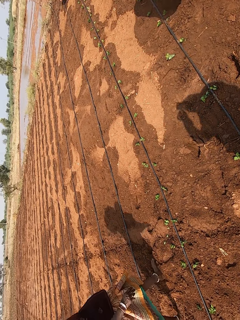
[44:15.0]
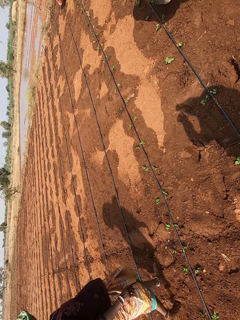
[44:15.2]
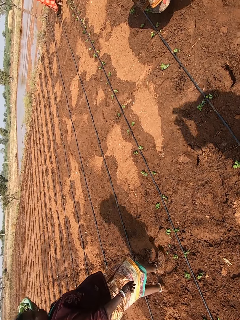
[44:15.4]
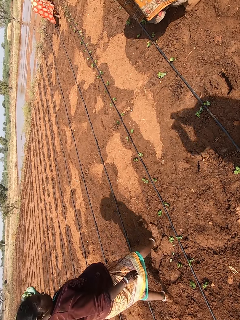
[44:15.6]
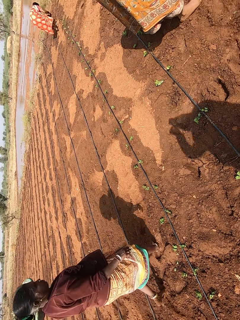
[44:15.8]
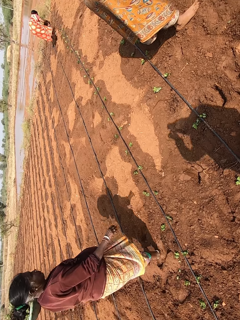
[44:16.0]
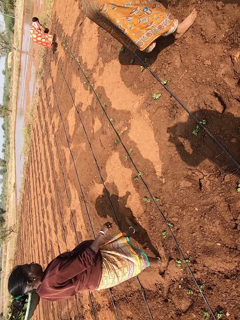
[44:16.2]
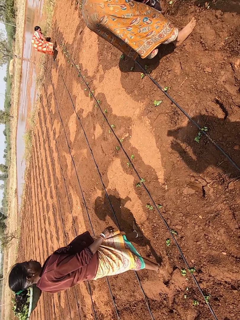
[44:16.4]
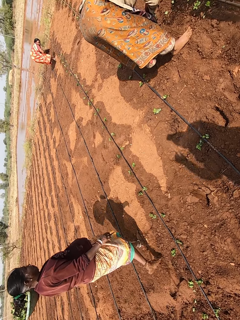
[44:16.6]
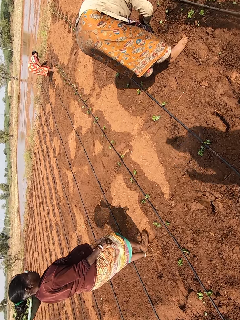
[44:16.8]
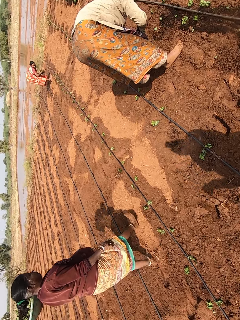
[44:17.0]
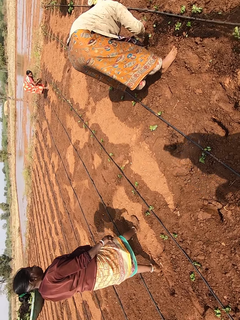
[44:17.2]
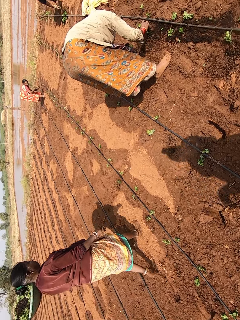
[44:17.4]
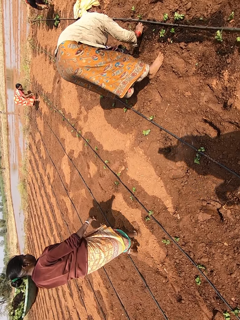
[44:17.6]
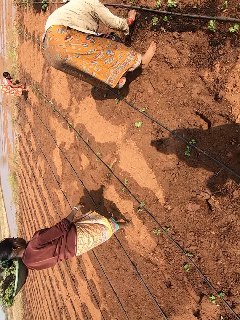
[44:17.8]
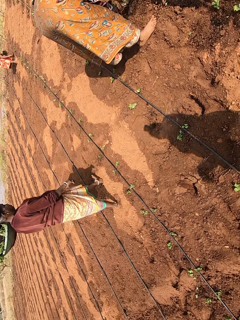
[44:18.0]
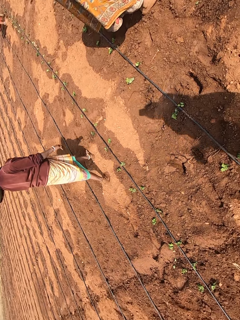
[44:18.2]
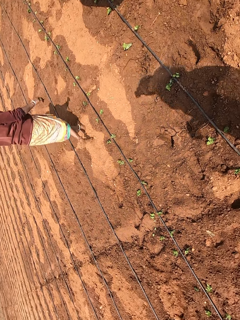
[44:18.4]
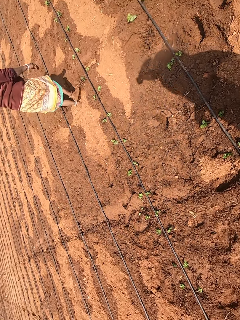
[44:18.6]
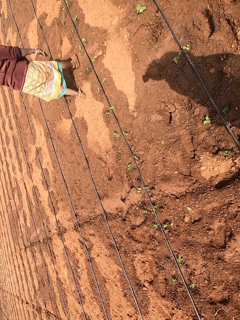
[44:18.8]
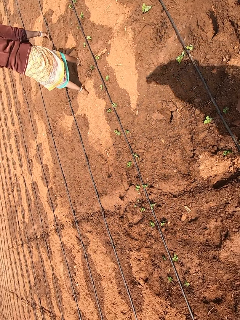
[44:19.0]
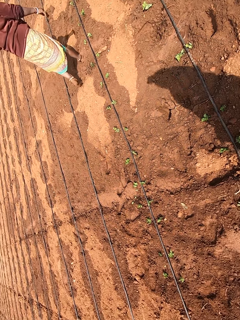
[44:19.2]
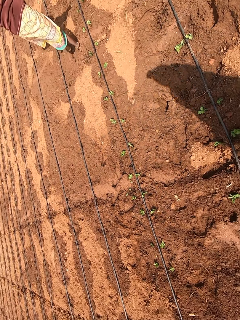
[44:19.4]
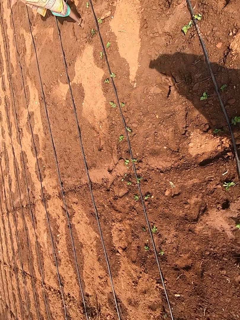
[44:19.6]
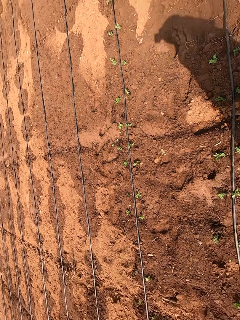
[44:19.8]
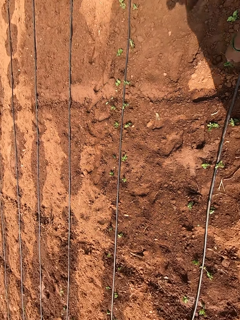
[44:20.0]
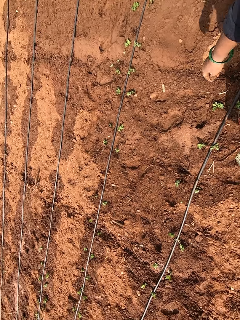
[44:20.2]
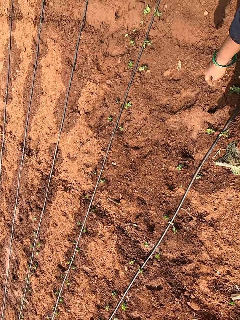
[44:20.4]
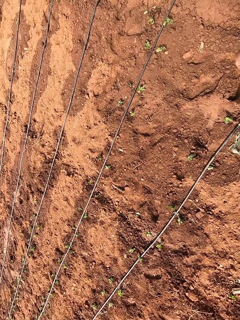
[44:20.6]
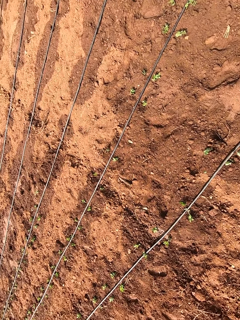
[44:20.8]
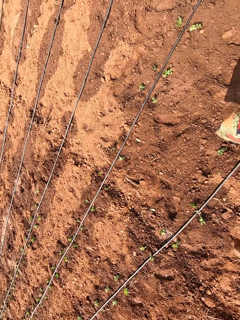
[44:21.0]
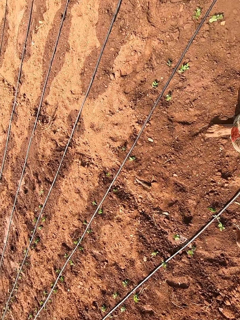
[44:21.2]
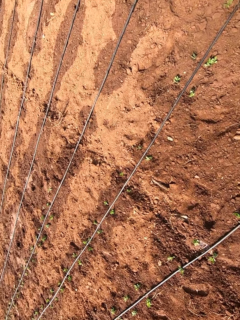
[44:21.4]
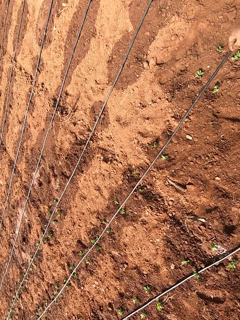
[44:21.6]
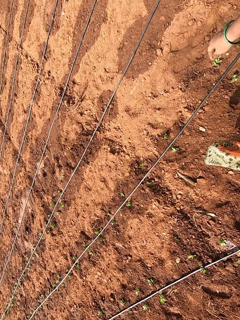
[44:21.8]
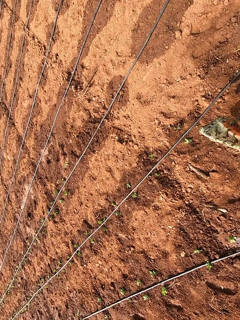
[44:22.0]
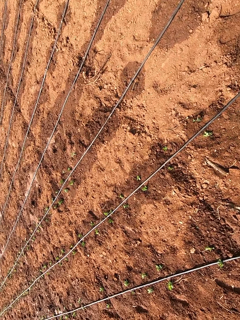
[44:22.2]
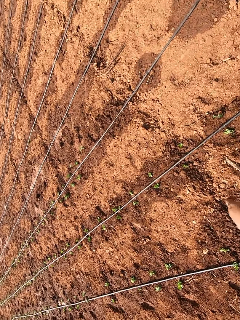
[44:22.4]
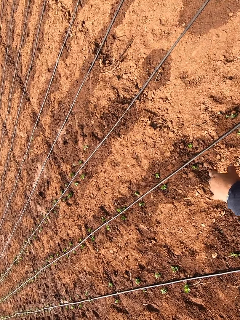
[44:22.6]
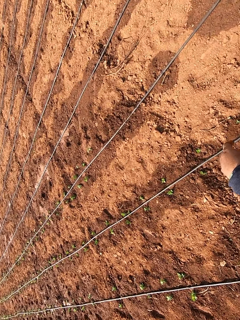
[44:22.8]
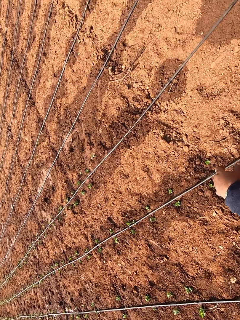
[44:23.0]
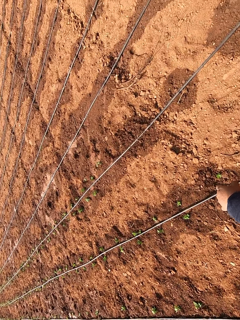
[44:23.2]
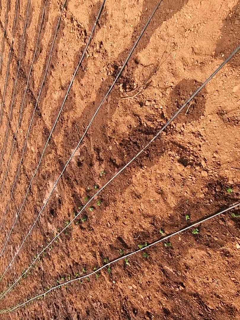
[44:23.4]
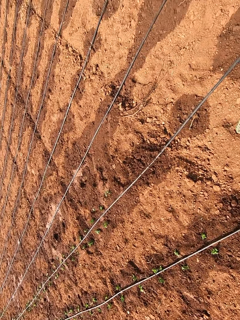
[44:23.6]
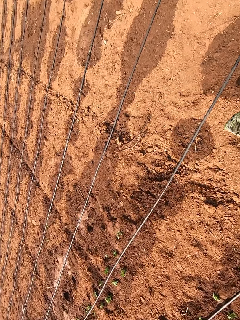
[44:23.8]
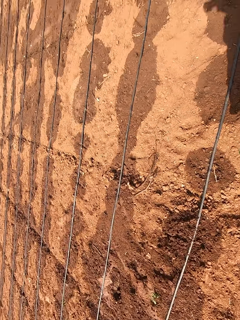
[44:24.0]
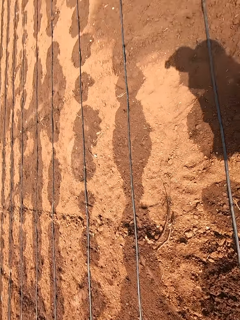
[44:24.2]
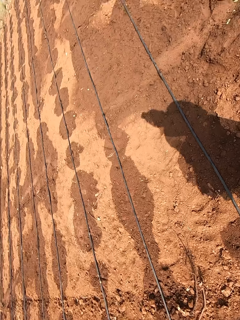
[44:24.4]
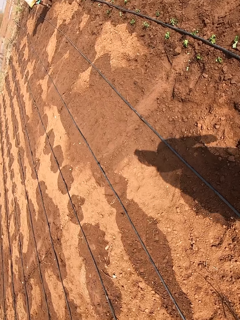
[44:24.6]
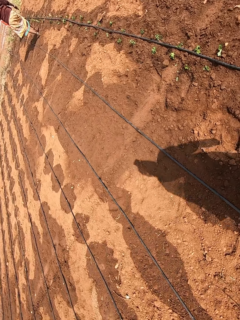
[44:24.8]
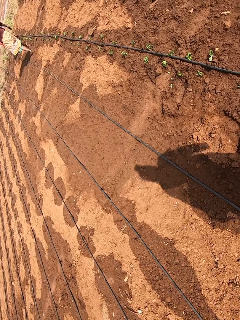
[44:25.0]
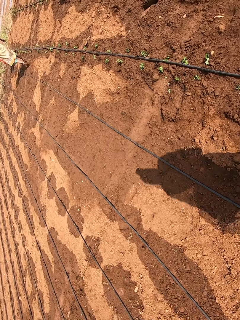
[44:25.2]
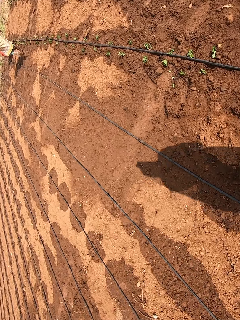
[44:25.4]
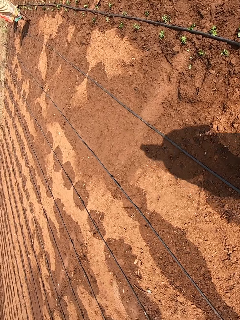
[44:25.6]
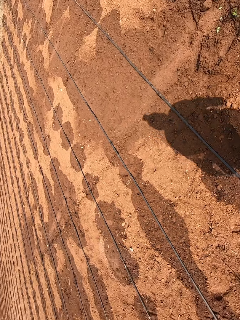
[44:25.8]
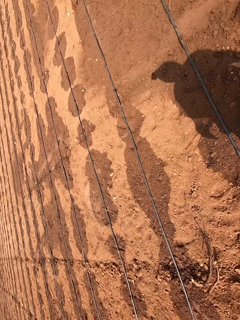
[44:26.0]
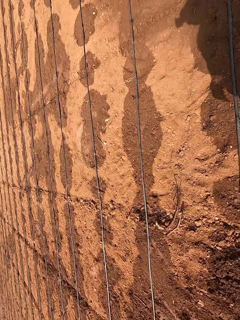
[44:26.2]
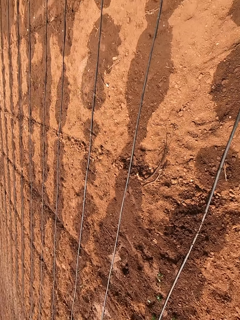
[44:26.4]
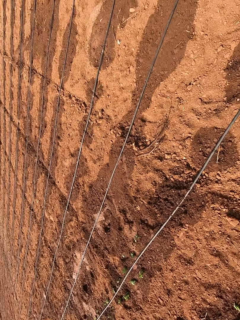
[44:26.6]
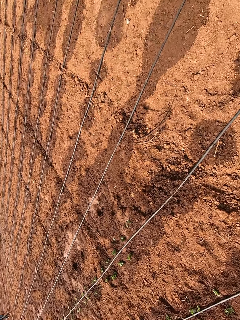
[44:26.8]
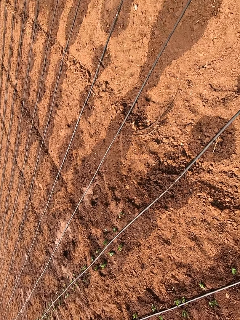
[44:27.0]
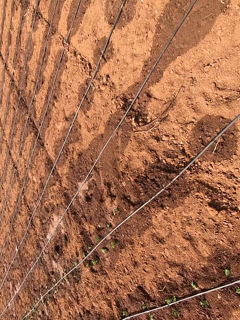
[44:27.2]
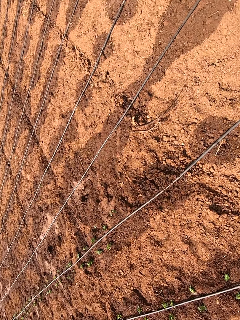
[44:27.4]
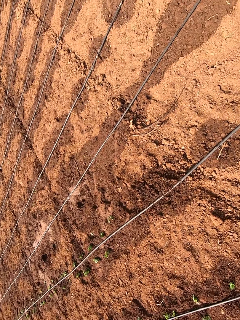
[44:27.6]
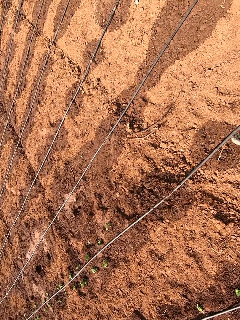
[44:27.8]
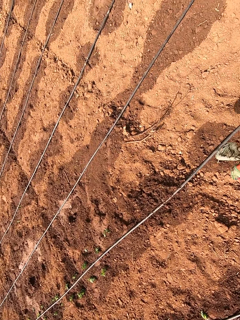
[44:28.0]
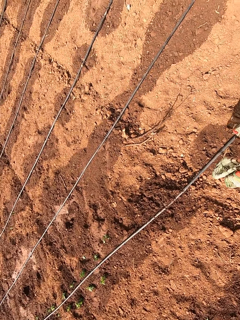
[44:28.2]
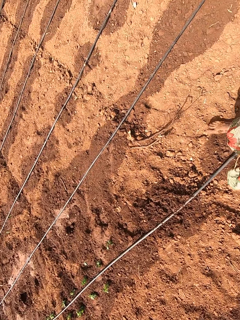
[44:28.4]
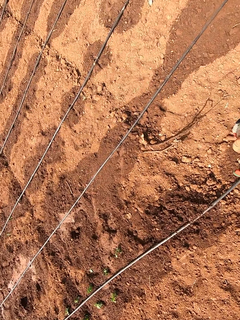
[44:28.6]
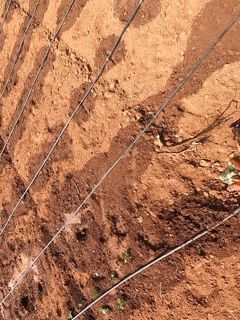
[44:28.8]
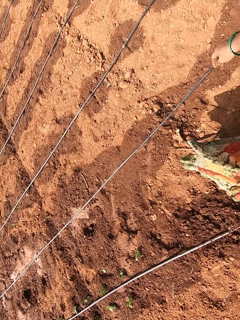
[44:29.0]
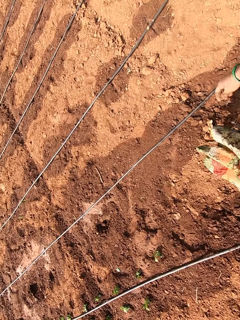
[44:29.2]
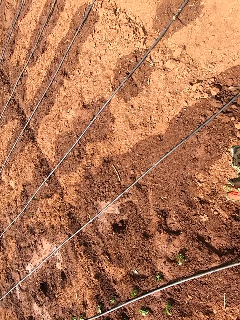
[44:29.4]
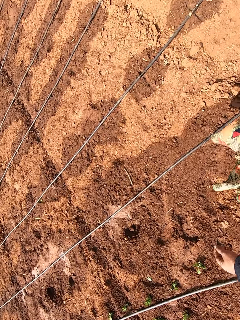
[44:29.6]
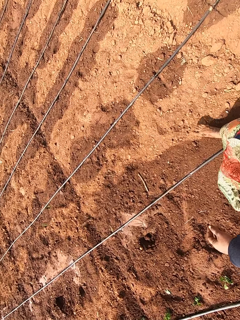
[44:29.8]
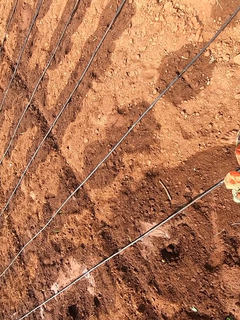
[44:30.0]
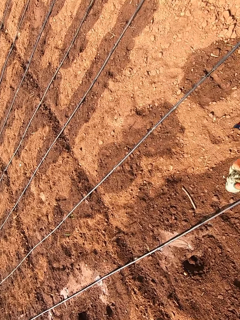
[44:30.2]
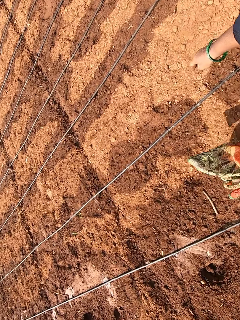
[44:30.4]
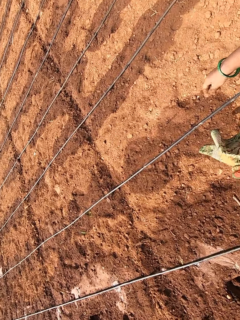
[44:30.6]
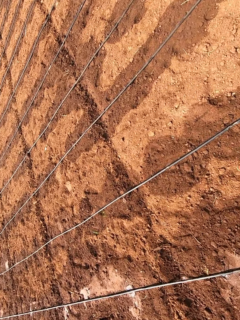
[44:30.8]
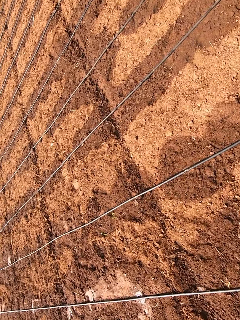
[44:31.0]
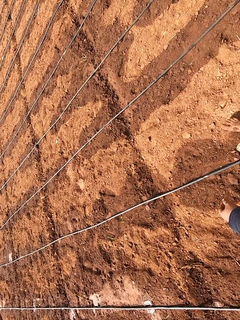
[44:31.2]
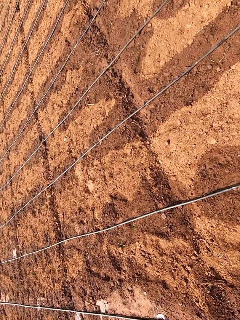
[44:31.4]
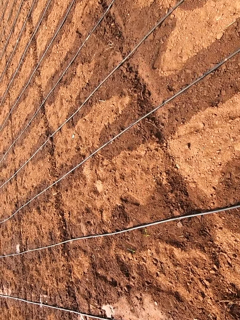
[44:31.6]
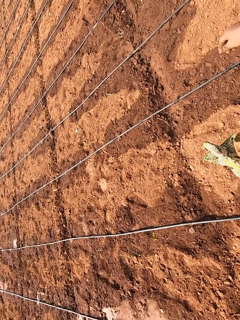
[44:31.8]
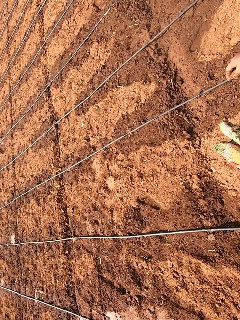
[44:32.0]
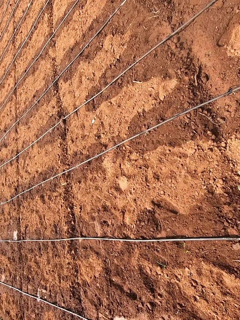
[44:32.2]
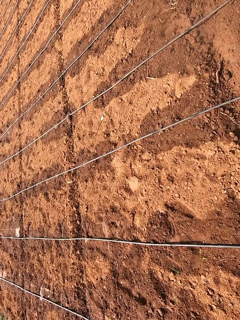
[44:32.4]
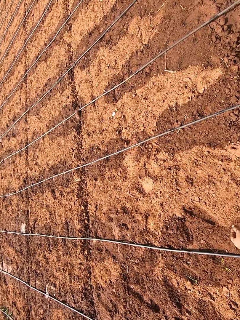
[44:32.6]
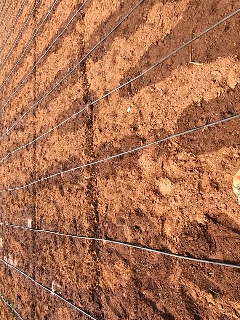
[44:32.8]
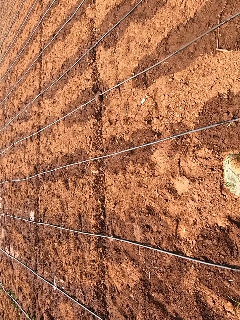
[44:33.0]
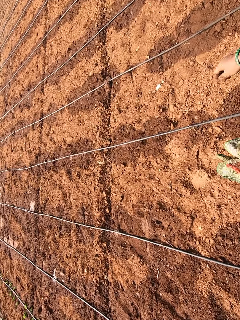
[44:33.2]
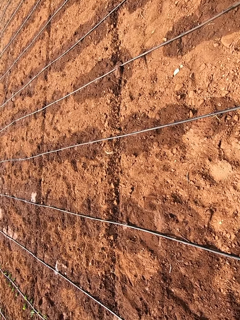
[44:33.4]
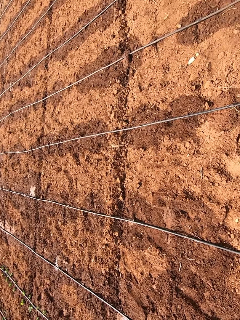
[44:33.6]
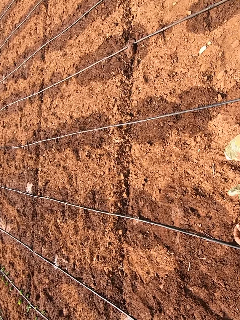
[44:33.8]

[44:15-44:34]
A woman walks past the camera wearer. The camera wearer walks on the farm and looks around the farm. They walk on the farm.

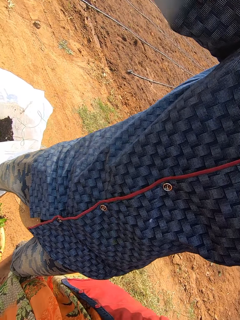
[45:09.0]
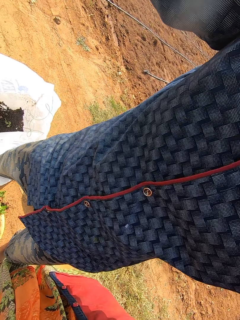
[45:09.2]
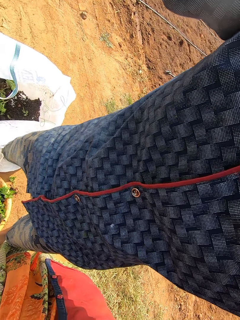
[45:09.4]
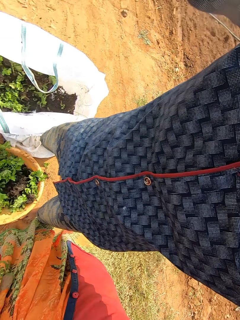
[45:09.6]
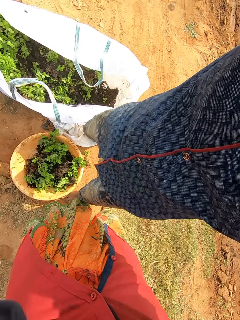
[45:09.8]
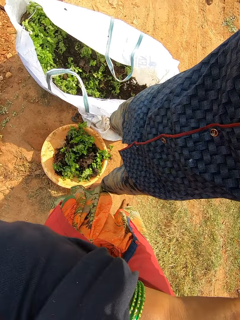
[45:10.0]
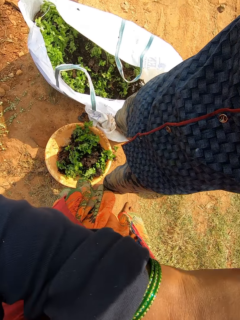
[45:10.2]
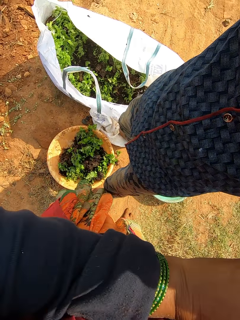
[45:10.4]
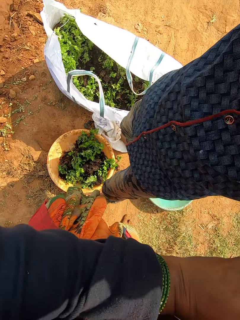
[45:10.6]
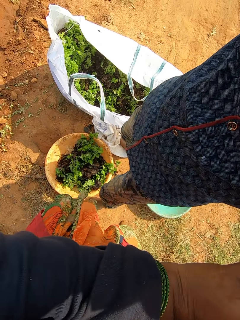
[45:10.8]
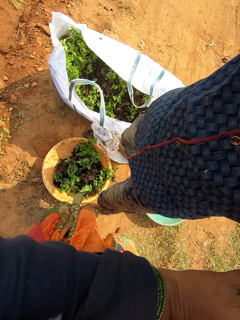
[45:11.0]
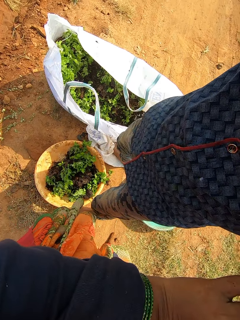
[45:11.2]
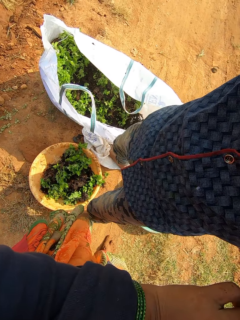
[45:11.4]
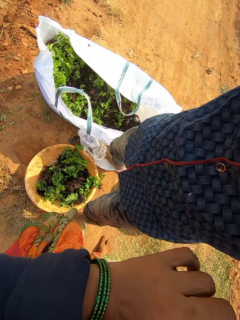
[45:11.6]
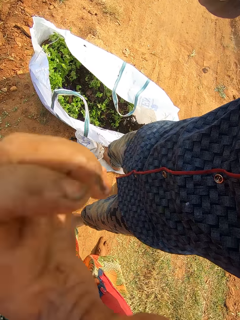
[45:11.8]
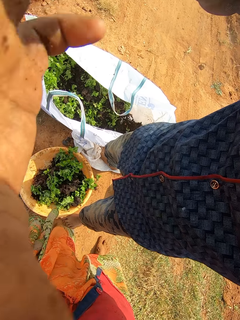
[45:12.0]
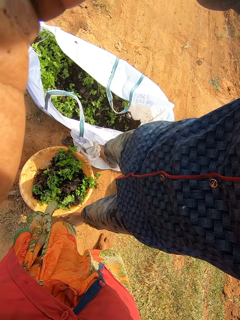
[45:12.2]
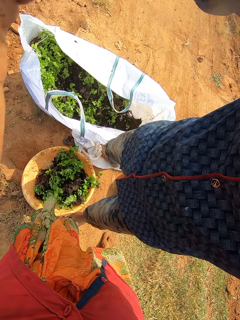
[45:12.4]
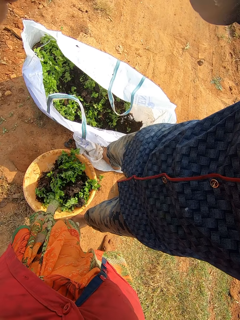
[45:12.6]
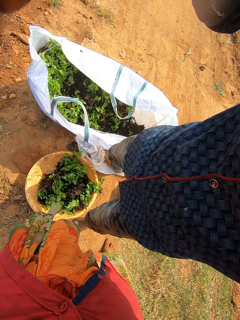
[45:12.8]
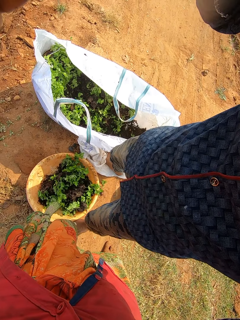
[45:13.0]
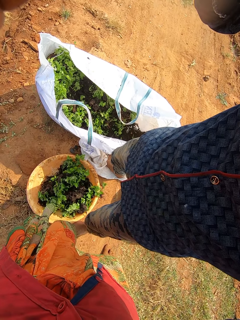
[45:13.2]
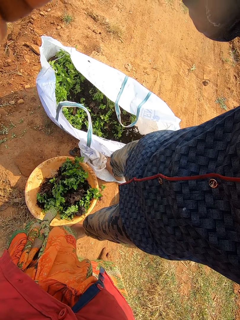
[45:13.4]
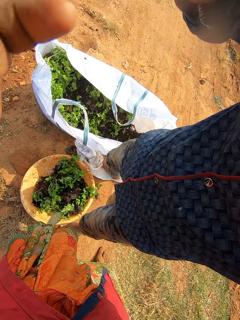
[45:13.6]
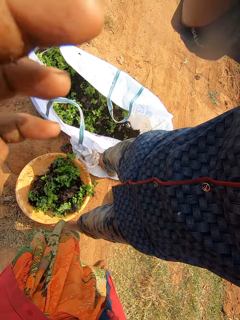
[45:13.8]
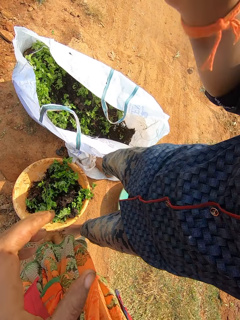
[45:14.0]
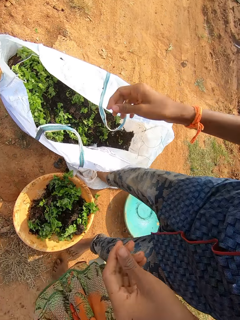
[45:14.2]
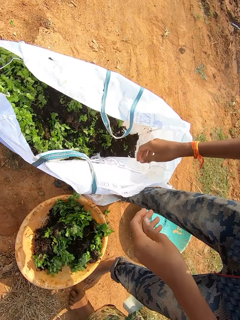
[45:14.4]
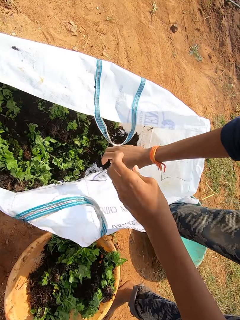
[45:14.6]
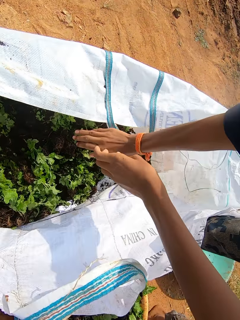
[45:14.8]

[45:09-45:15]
The camera wearer does something. She touches the camera on her head with her left hand.
